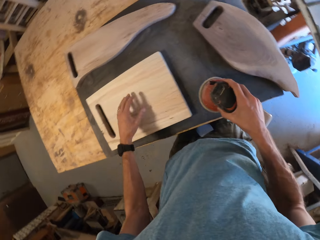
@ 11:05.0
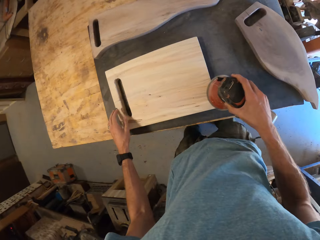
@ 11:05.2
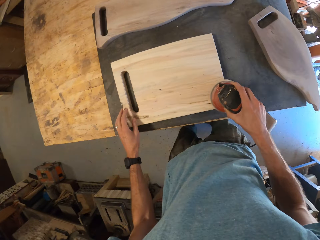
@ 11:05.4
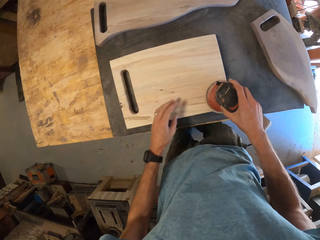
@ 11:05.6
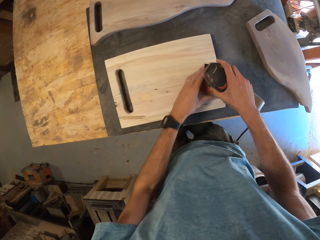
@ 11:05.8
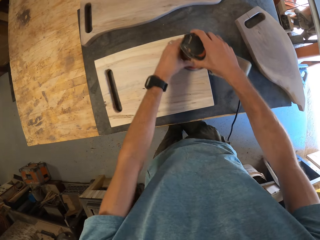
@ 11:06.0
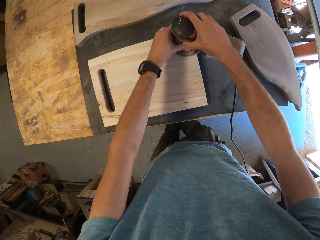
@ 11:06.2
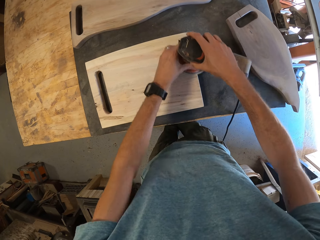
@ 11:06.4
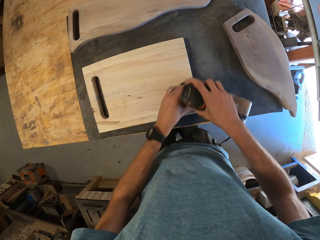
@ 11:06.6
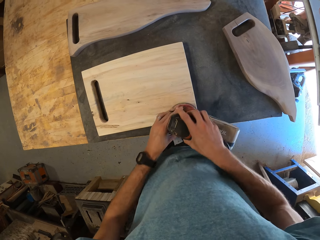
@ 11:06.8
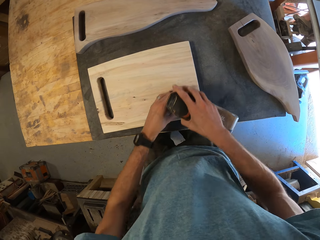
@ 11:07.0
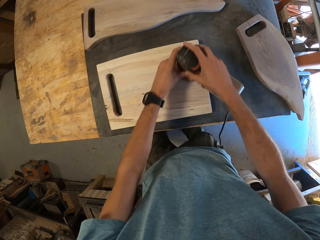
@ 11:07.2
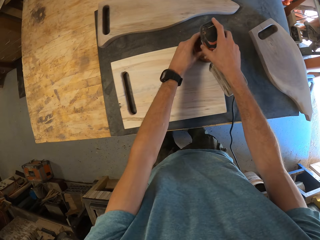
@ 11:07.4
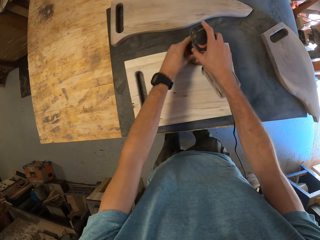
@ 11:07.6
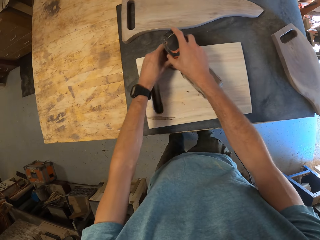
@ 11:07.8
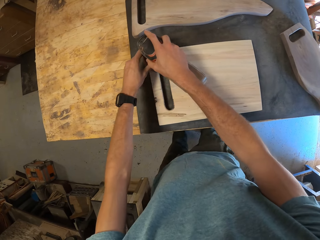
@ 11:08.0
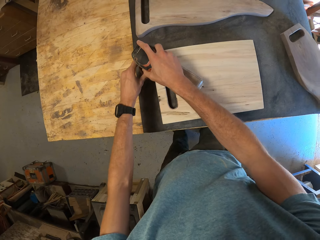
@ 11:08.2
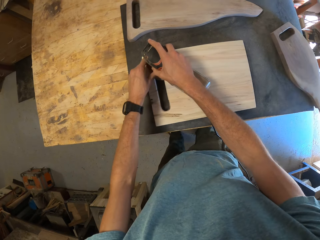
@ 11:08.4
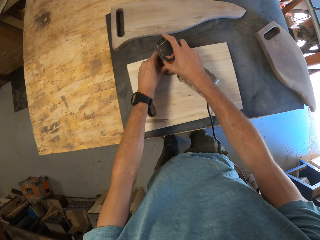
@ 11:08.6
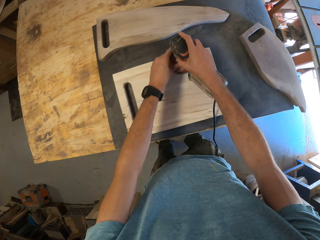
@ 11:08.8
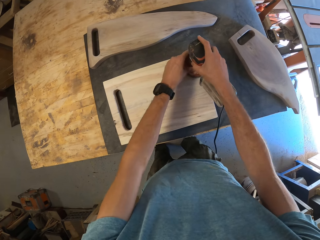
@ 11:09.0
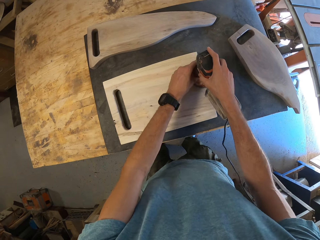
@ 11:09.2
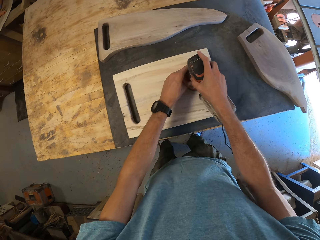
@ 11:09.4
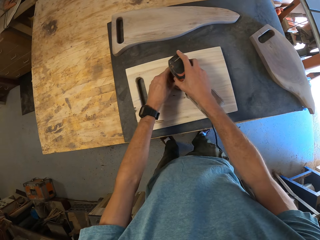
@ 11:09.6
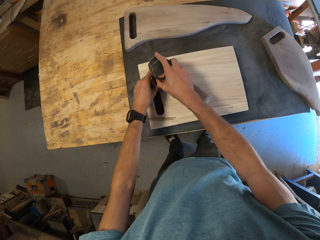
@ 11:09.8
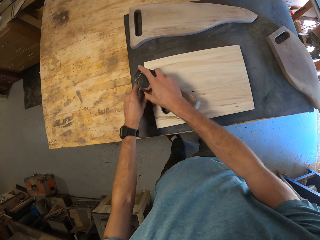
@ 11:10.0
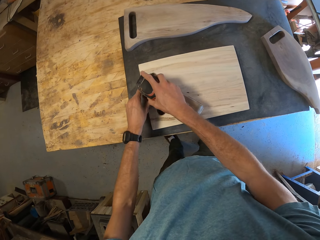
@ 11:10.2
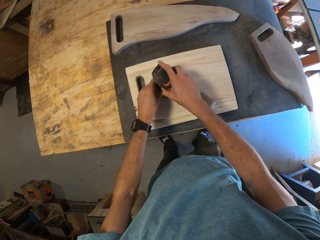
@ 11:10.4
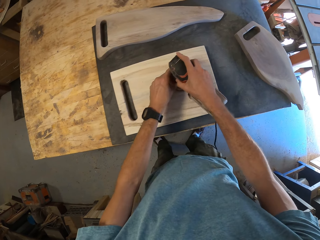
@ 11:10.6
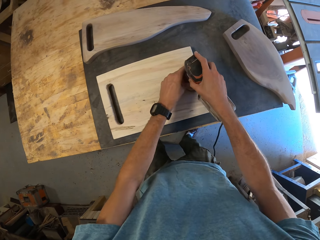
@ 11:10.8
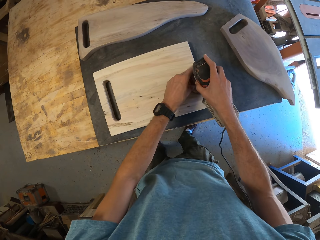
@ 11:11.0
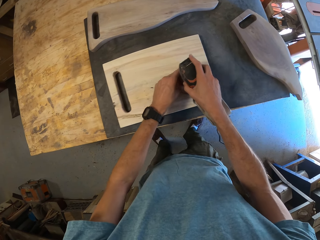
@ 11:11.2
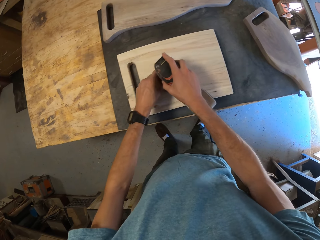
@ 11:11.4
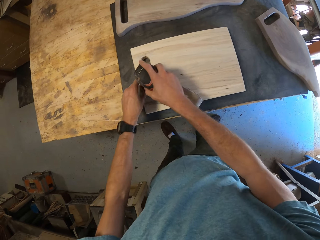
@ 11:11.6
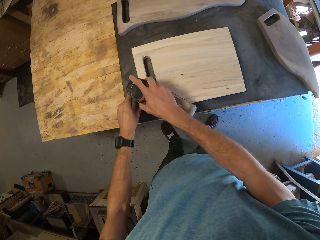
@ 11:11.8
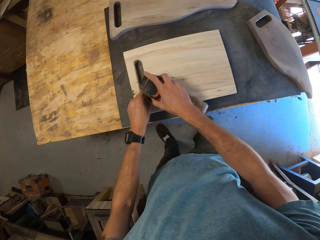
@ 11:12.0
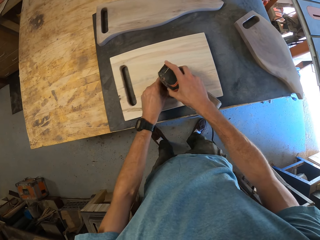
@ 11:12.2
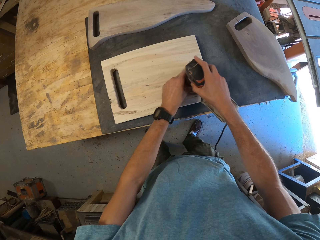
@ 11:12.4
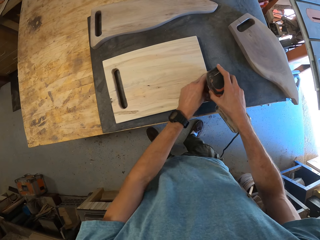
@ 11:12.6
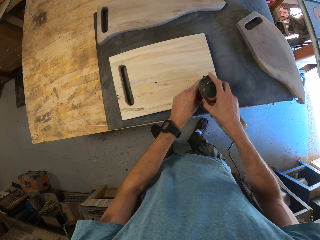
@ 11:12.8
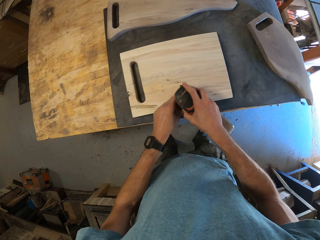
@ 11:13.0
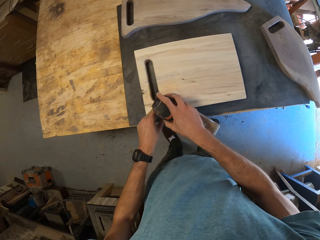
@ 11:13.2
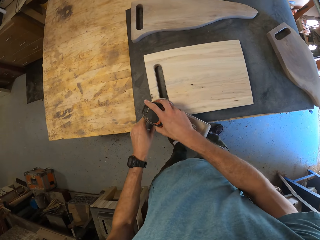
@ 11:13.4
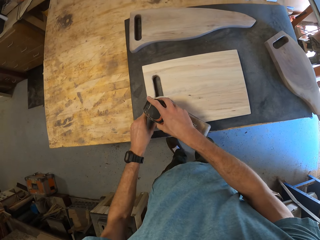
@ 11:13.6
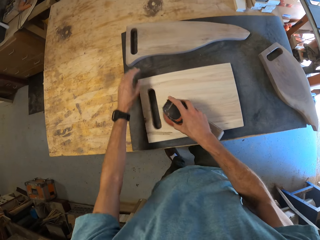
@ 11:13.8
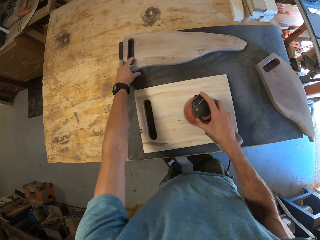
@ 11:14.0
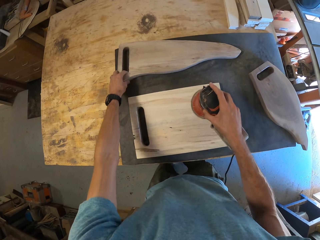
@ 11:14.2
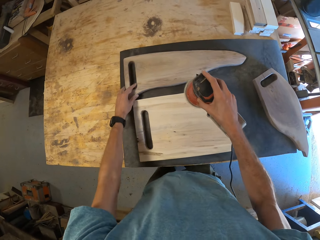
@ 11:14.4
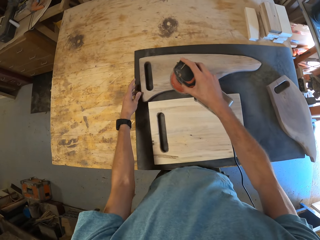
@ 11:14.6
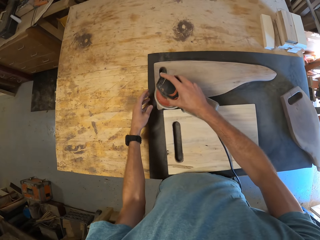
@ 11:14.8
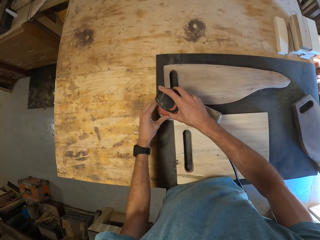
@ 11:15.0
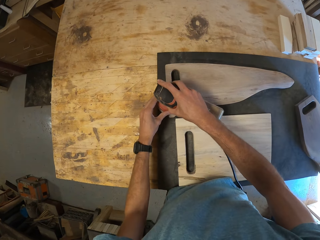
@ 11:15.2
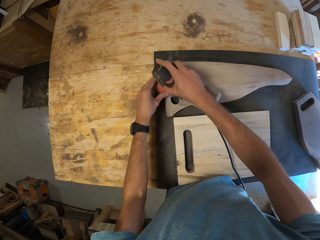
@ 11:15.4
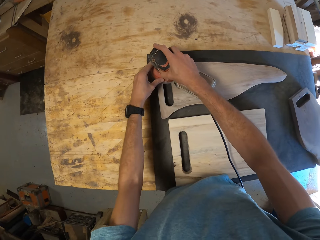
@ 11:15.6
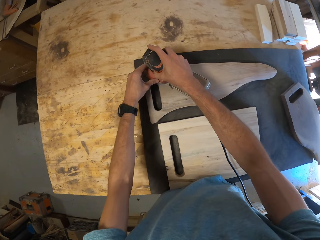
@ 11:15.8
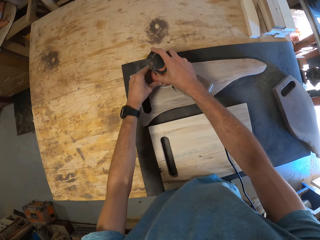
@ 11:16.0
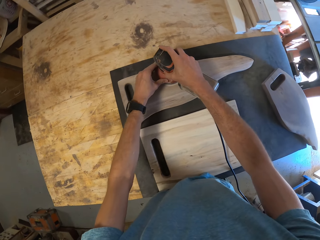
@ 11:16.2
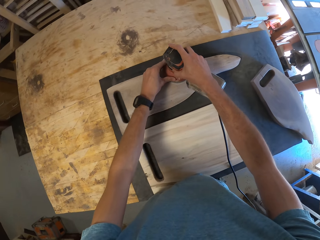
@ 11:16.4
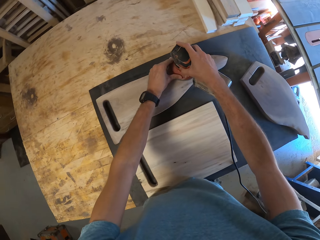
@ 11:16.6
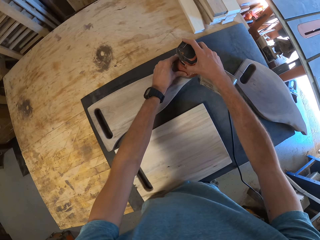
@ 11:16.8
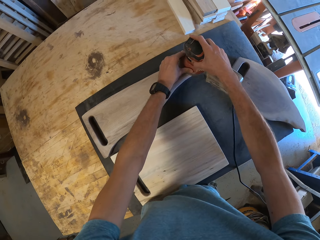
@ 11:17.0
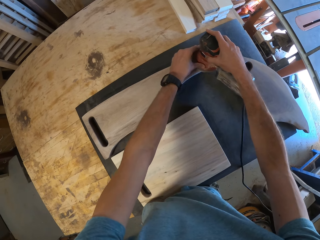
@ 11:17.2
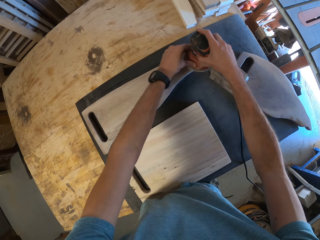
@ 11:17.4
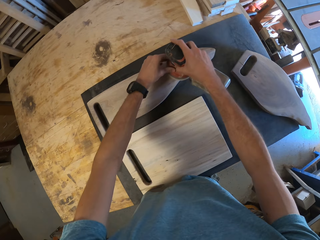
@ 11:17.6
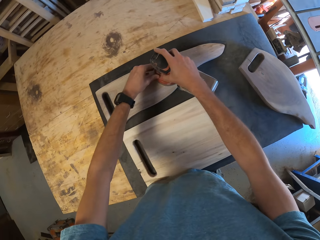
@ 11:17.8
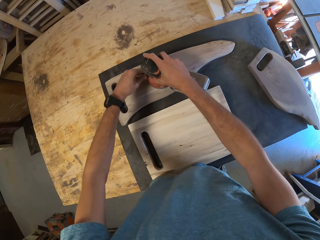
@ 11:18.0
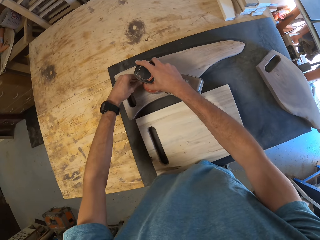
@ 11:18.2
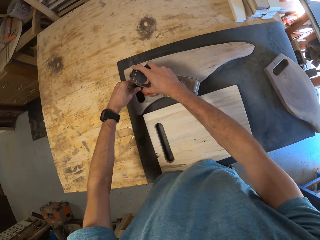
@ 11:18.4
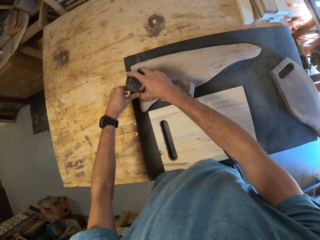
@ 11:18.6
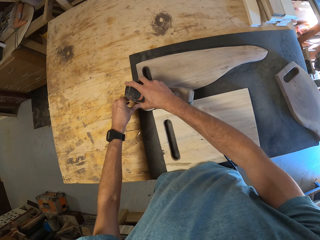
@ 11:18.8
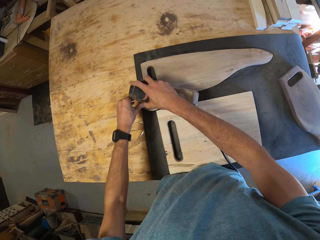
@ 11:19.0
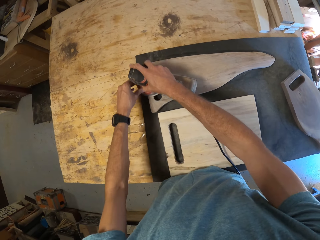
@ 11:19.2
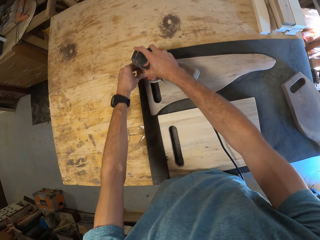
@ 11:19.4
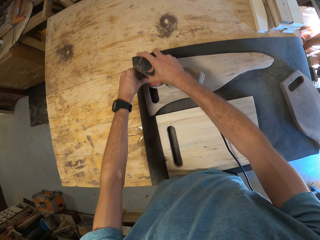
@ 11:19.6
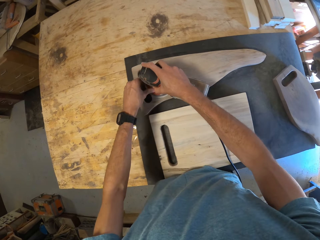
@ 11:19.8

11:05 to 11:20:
The camera wearer smoothens the second piece of wood on the table with the orbital sander with both hands. He moves the first piece of wood with his left hand. He smoothens the first piece of wood on the table with the orbital sander with both hands.

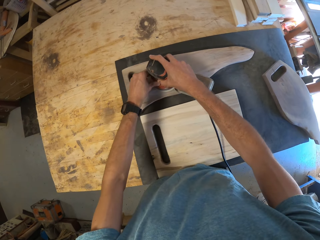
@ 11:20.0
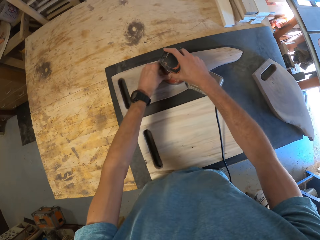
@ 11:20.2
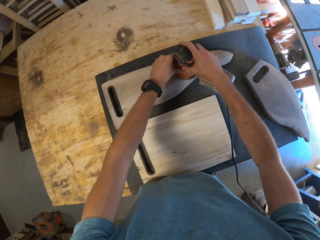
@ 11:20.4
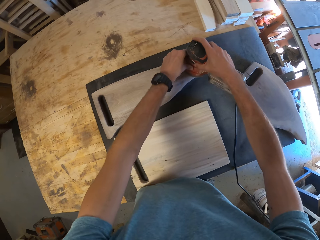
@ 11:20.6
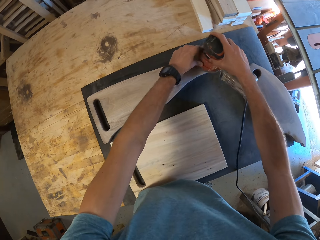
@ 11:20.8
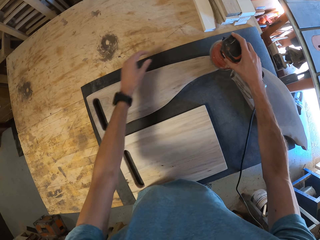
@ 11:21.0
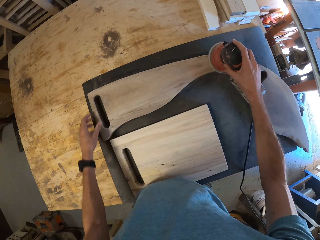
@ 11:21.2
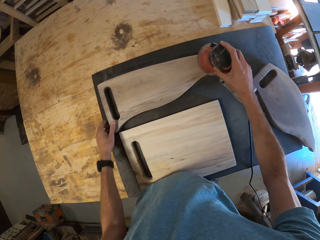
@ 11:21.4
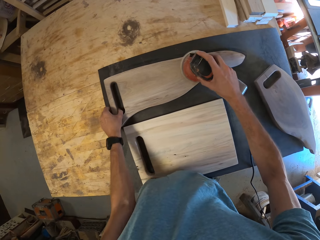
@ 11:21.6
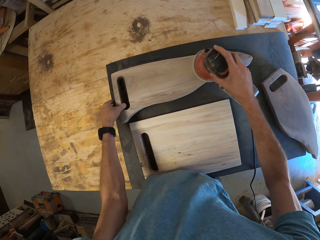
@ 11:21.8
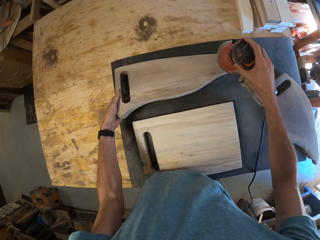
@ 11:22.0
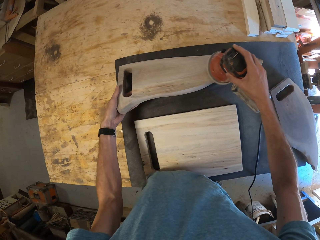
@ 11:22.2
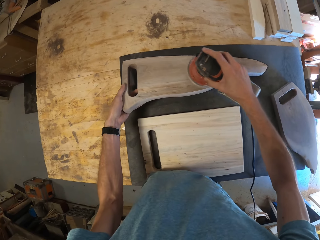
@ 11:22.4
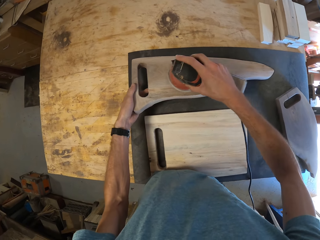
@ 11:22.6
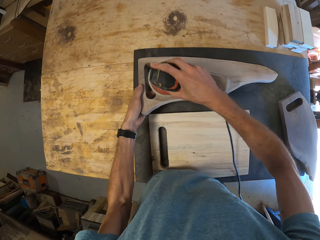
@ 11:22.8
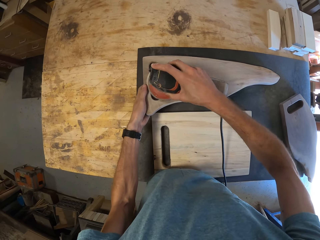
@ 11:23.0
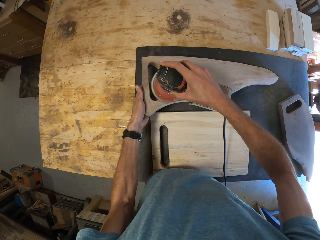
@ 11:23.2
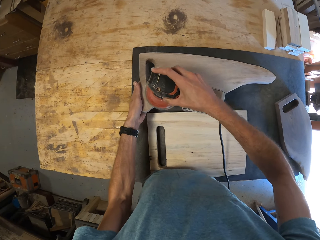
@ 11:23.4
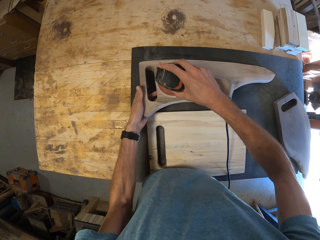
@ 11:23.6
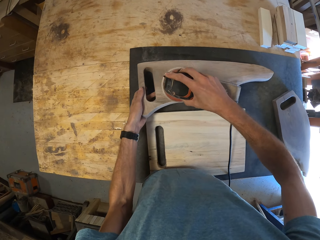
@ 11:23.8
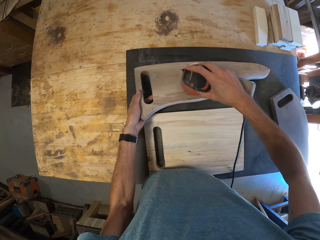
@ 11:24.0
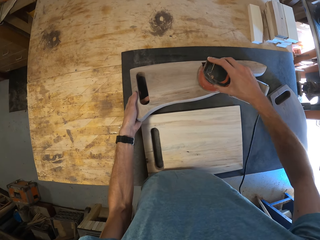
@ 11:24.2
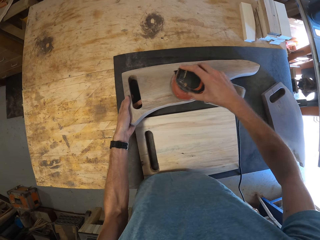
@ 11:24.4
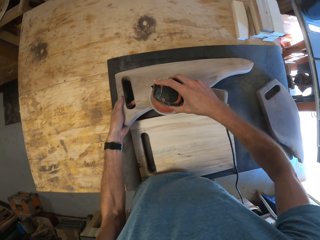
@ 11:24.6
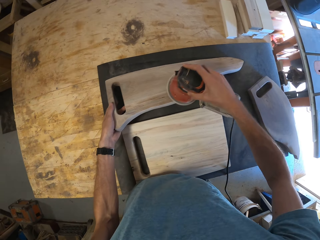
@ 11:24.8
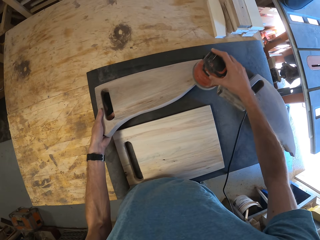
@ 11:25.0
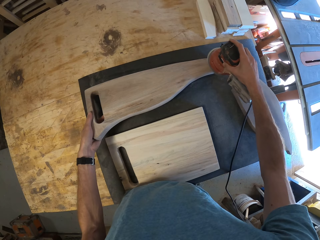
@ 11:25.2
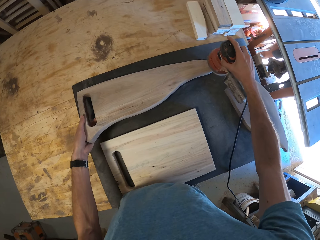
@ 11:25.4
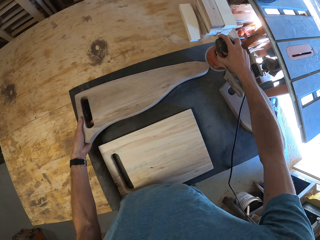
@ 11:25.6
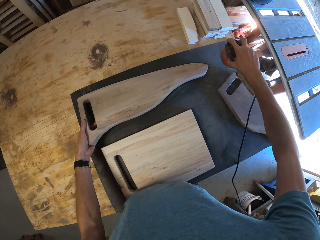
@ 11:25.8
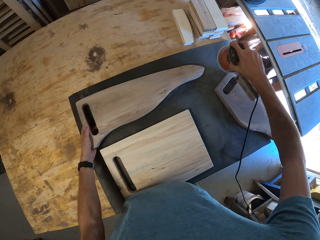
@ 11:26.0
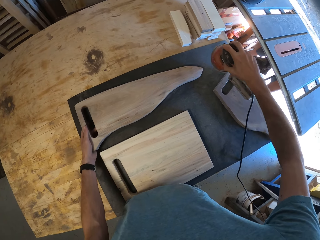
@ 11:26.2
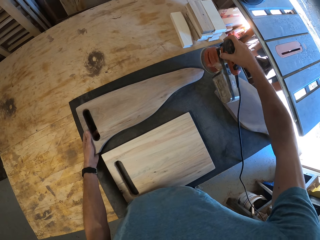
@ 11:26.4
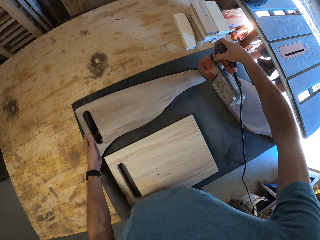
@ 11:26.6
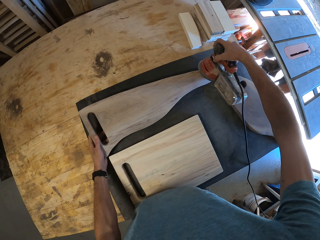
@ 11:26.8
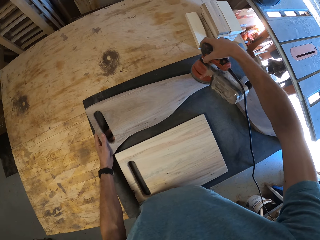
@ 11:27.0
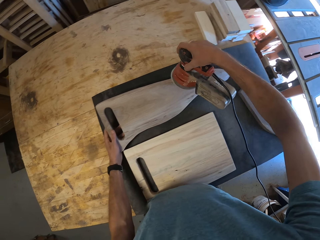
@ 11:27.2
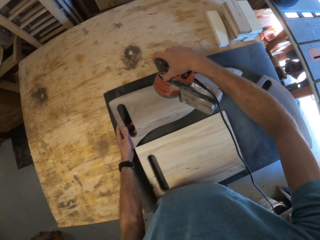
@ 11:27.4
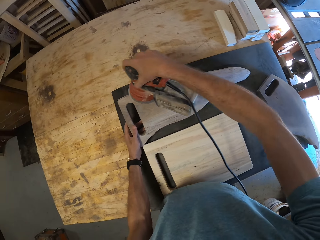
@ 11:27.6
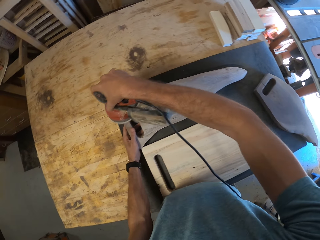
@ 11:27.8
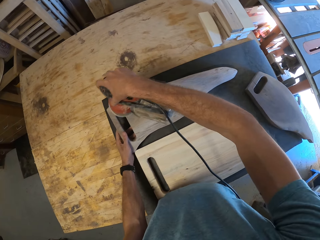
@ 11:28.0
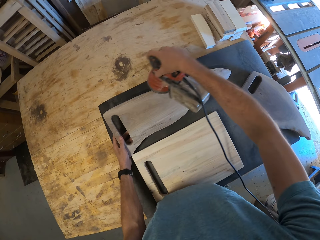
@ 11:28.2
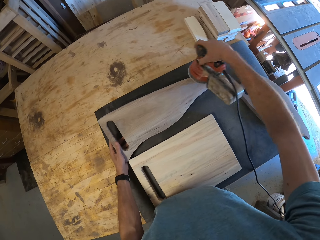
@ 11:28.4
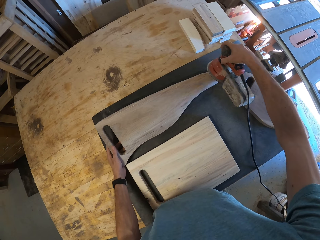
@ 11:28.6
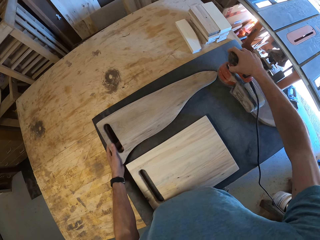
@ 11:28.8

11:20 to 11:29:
The camera wearer holds the first piece of wood with the left hand. They lift the chopboard and smoothen the smallest chopboard with the sander machine.
